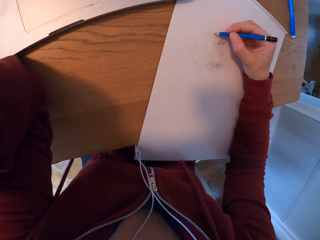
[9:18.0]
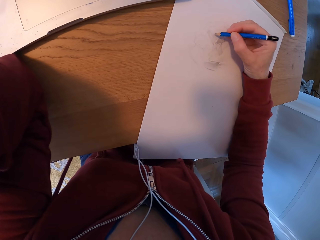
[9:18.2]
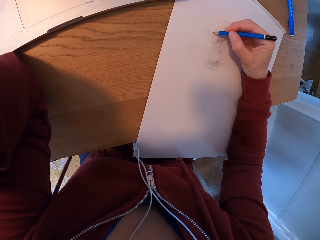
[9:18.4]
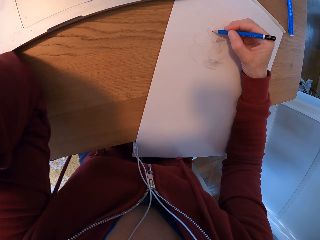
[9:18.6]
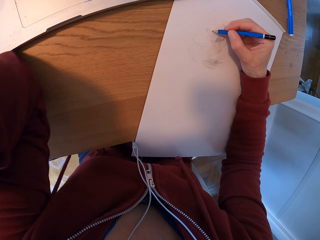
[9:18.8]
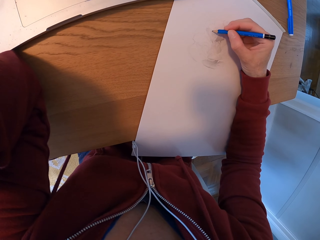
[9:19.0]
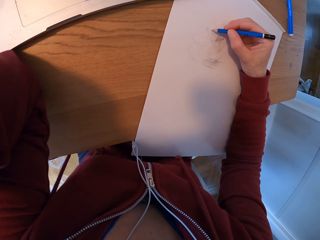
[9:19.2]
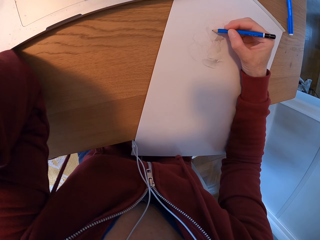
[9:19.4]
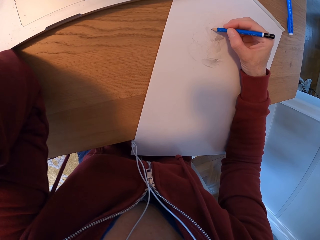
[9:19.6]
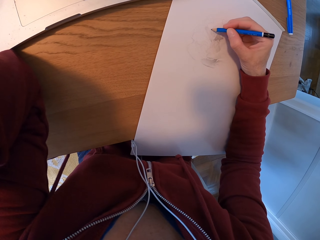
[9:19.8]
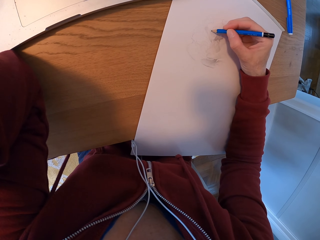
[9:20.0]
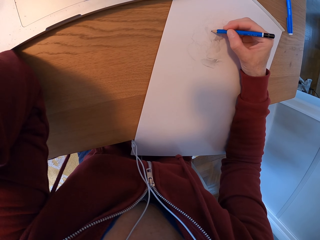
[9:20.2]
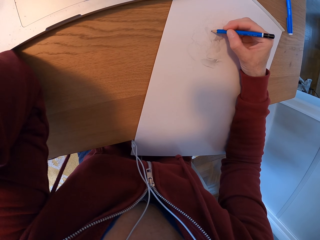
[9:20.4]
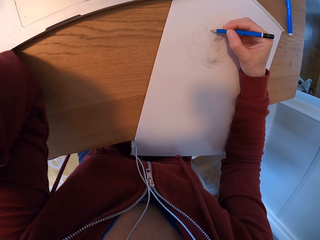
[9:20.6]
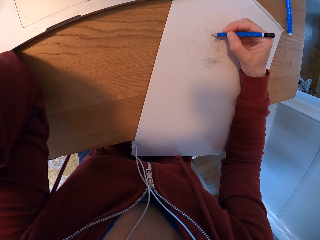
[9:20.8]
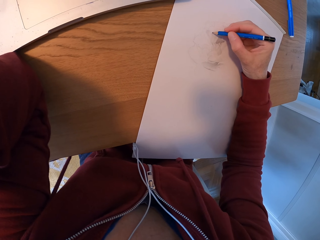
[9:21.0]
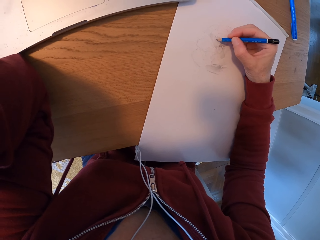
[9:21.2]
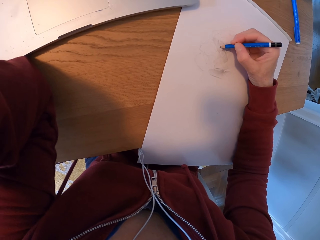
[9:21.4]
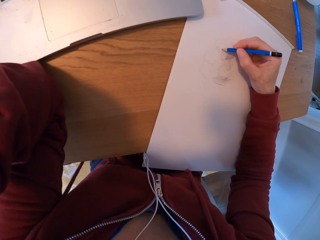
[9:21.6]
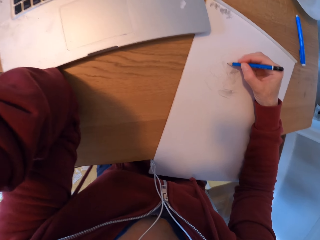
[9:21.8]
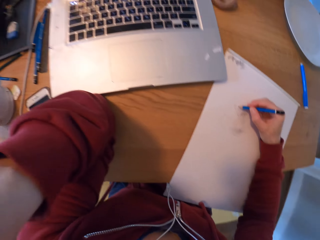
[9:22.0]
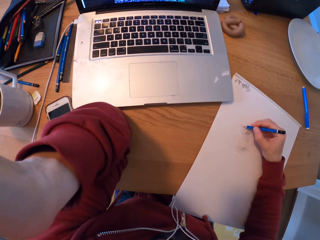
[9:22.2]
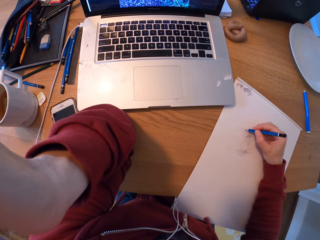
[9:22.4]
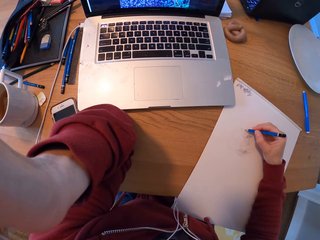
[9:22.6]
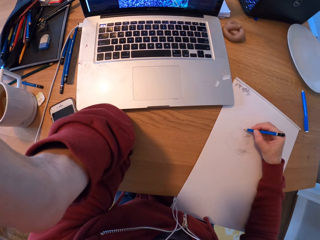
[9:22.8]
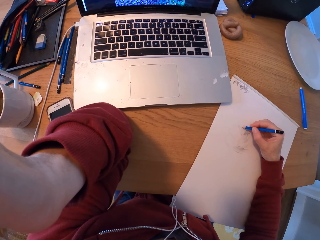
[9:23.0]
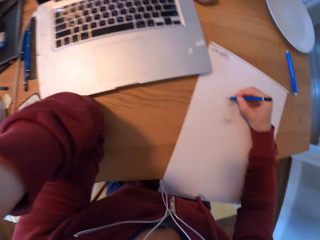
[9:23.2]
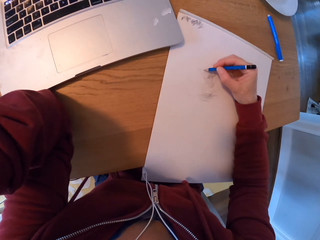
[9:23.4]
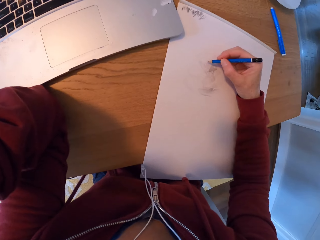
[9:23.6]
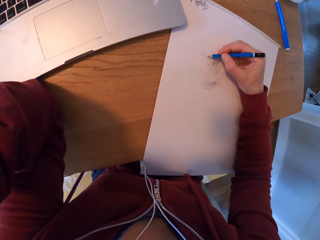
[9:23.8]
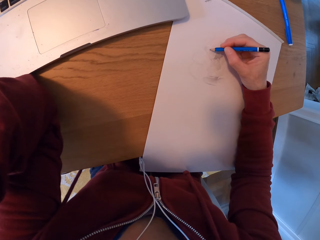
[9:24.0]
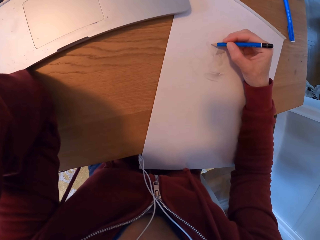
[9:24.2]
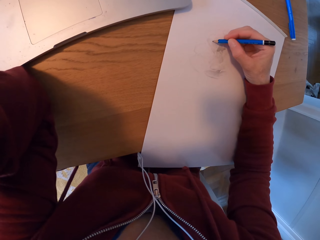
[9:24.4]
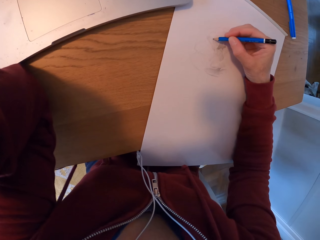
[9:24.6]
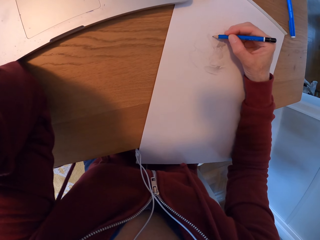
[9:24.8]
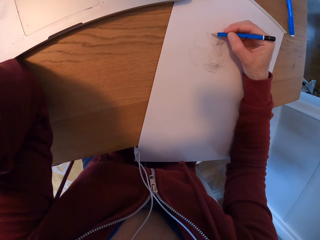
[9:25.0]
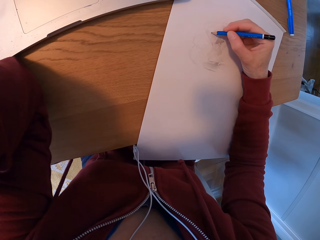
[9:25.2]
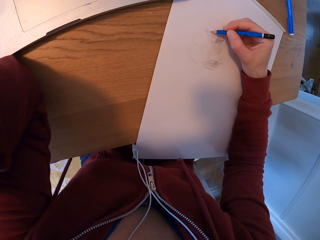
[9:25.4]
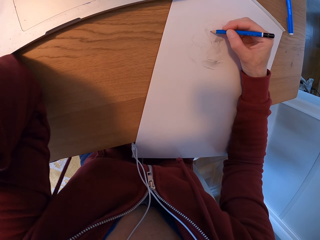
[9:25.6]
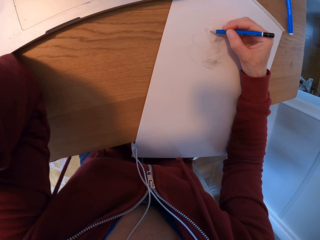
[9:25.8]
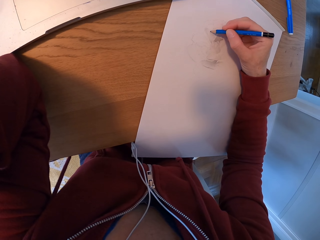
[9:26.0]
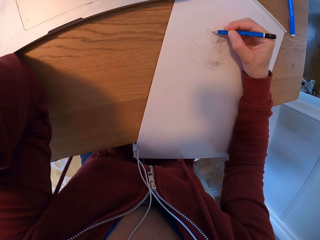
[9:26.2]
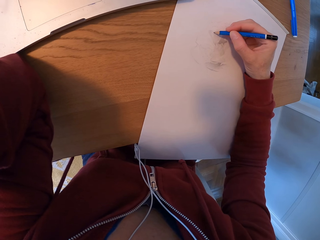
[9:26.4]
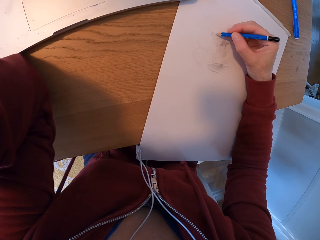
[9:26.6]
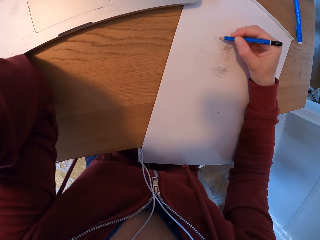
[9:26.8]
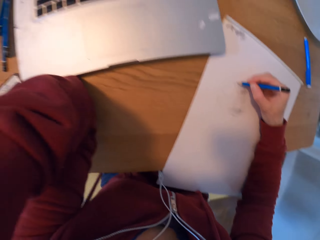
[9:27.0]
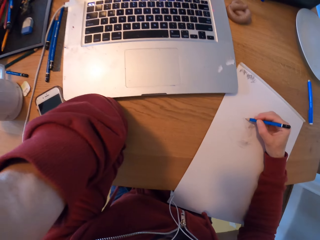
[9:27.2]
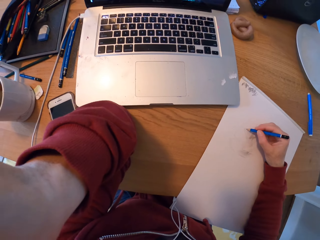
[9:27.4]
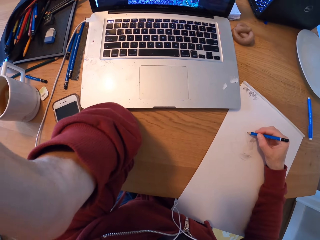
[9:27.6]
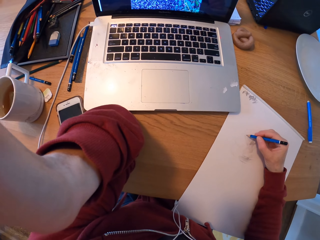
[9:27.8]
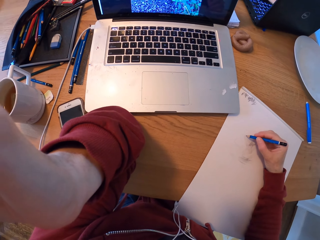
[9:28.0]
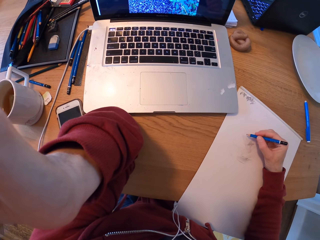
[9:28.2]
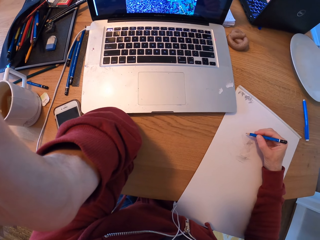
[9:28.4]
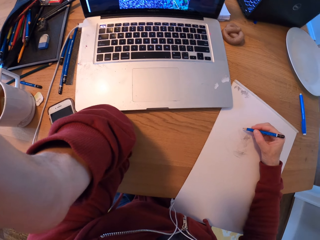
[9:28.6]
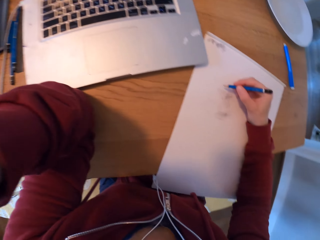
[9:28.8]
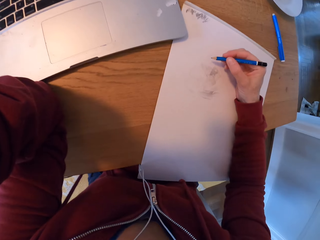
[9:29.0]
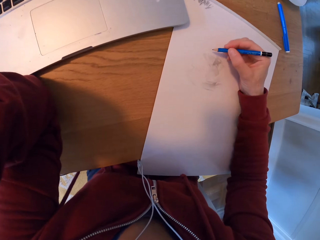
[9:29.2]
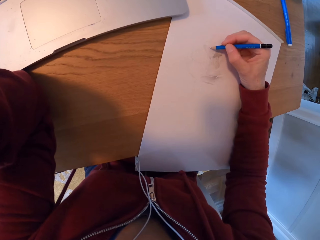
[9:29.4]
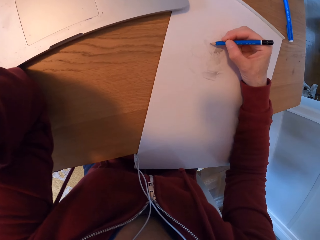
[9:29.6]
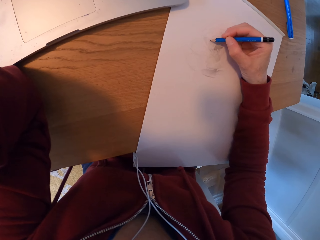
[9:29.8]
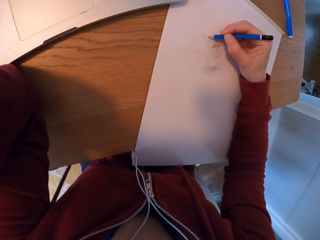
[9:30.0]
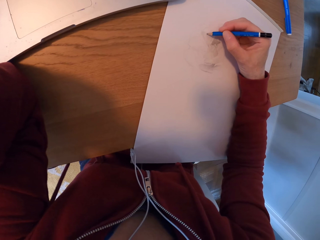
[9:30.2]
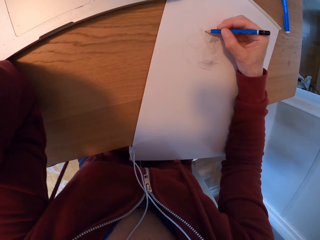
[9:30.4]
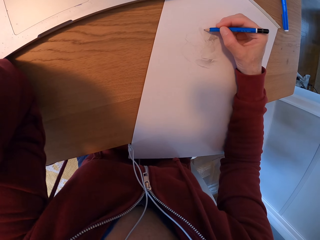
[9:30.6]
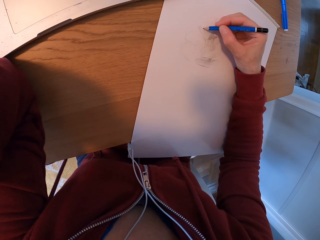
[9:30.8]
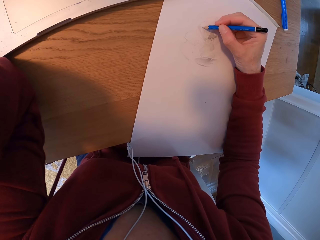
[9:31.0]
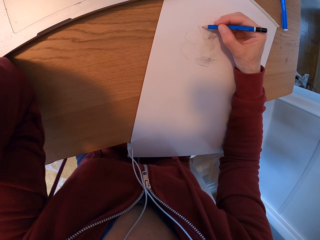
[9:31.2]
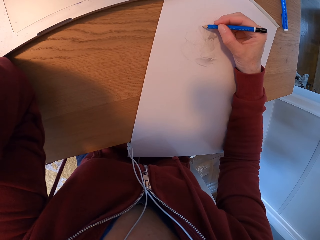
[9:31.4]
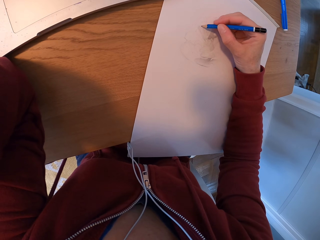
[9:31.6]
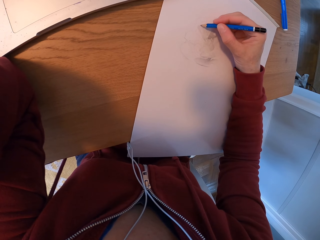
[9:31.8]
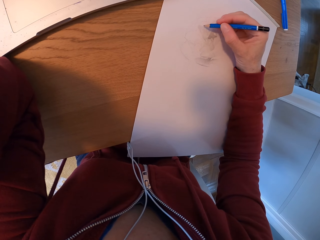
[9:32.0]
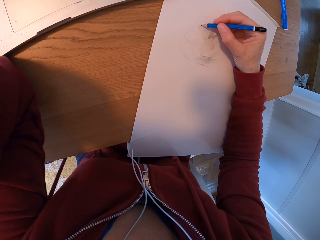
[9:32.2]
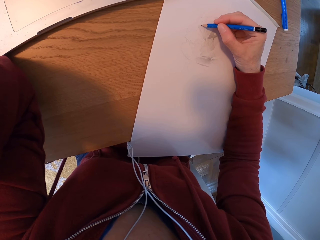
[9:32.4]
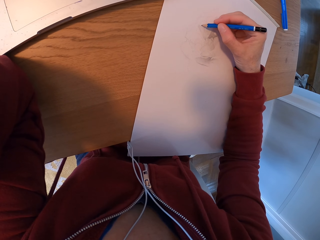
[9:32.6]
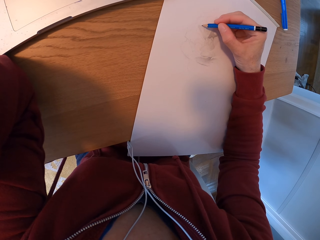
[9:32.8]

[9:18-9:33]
The camera wearer looks at the laptop. They draw. They look at the laptop. They draw.

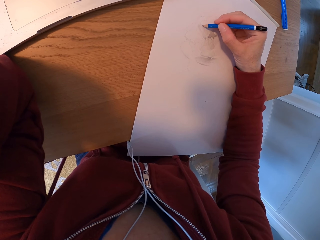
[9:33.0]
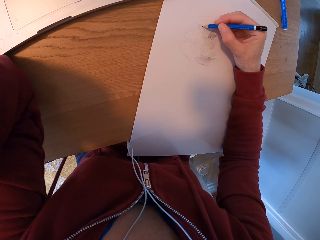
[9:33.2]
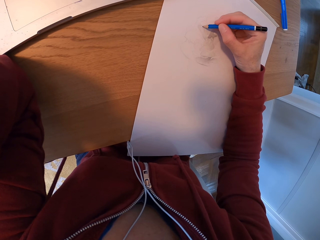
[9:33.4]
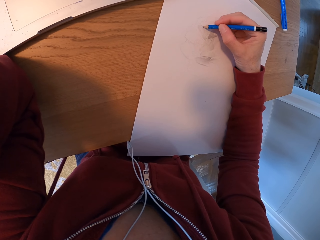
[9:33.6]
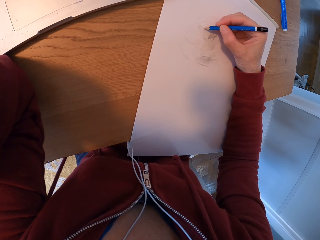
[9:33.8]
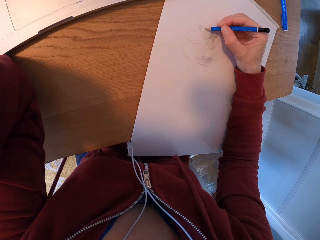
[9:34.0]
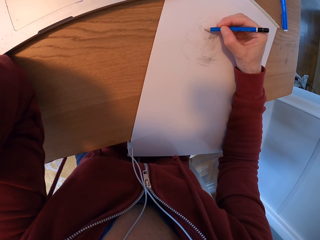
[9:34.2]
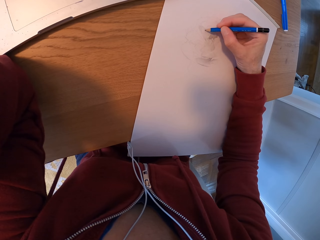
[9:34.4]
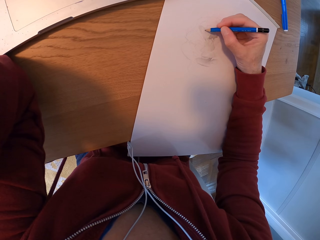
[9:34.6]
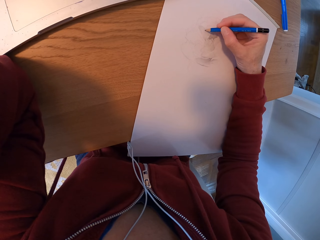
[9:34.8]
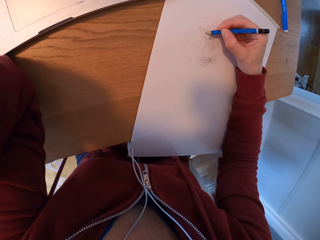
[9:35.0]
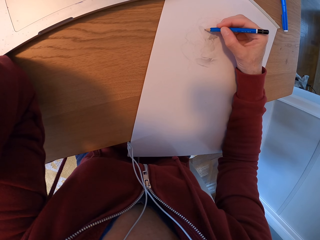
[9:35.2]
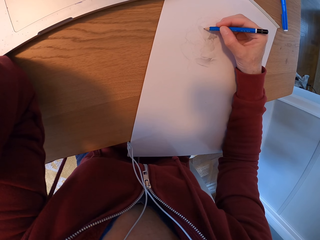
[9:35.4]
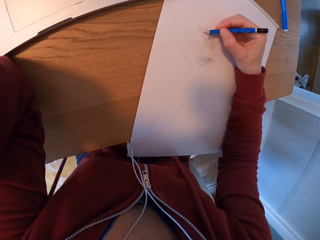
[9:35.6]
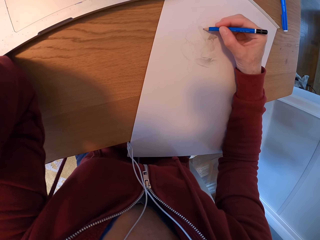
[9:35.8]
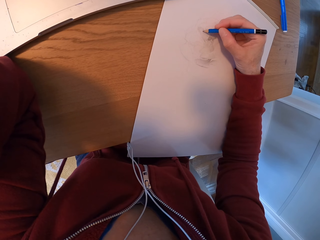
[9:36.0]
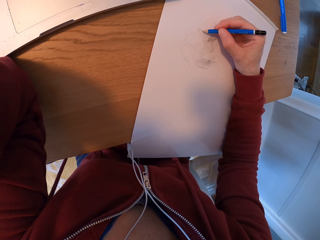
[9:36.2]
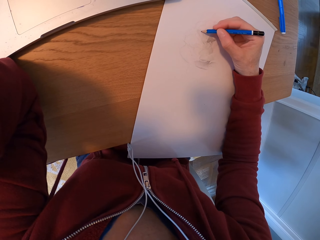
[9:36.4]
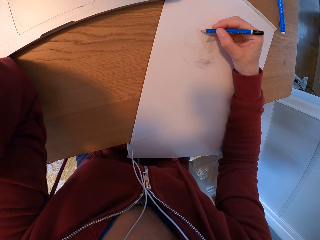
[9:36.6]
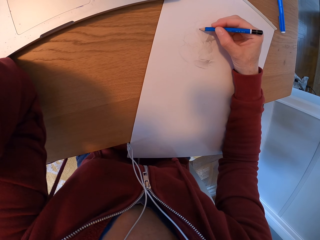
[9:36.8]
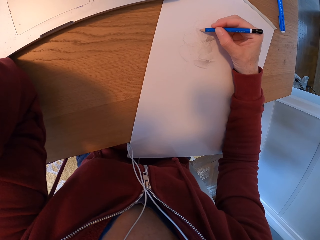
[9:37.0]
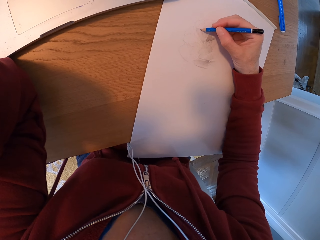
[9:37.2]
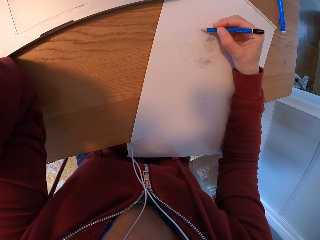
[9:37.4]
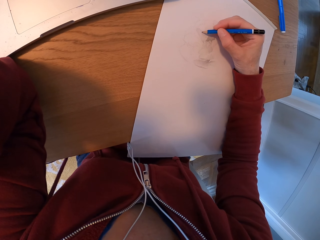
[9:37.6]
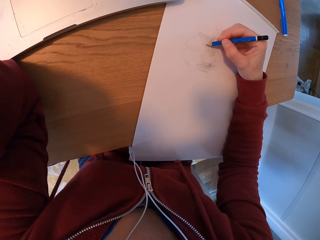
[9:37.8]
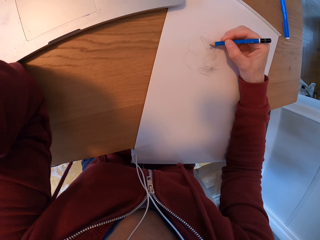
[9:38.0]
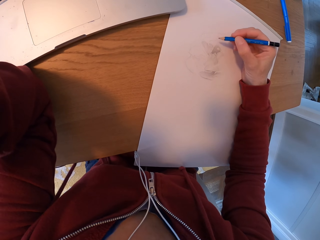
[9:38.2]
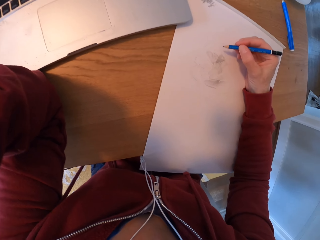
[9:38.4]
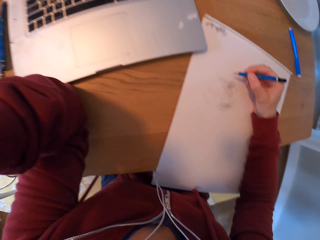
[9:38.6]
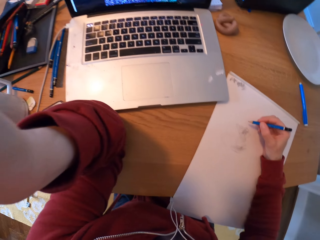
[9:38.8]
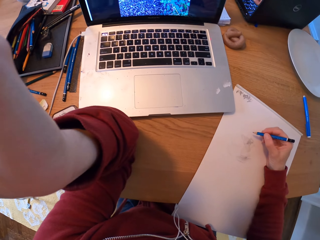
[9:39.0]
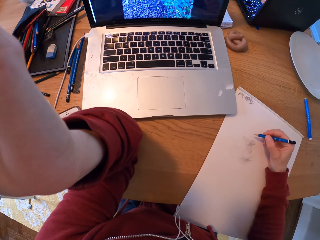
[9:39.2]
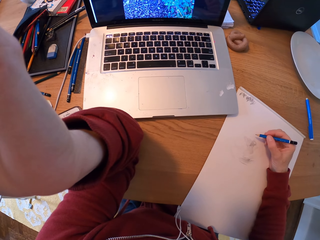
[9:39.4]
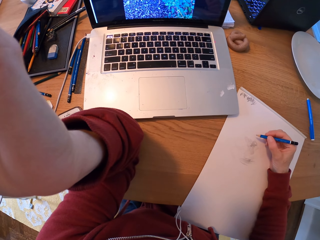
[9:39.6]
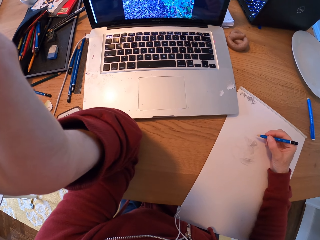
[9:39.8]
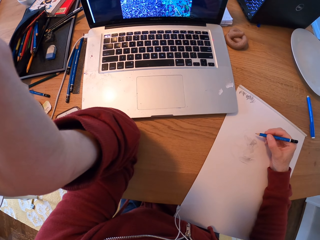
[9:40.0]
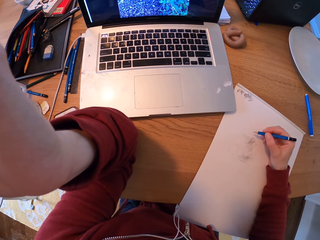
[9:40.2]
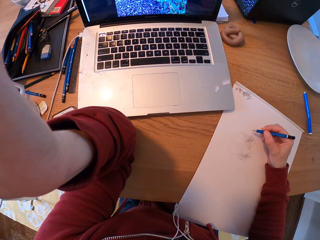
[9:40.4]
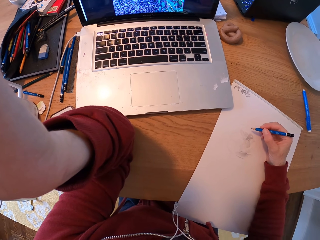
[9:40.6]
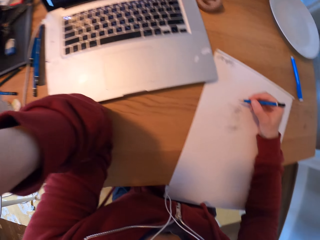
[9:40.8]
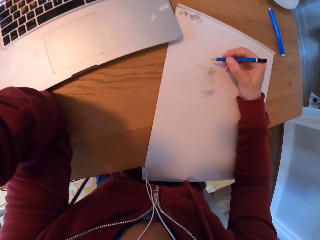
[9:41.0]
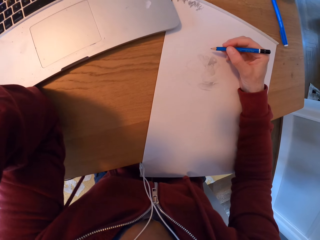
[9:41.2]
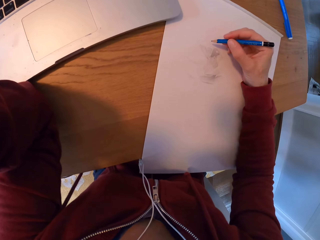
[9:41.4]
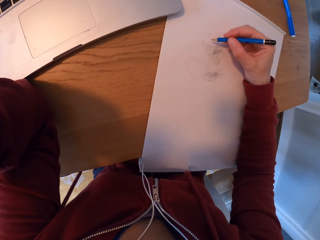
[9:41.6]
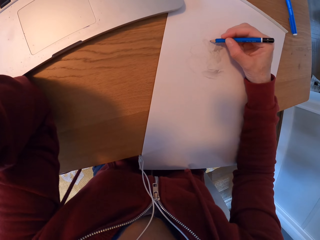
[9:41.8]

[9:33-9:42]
The camera wearer looks at the laptop.
